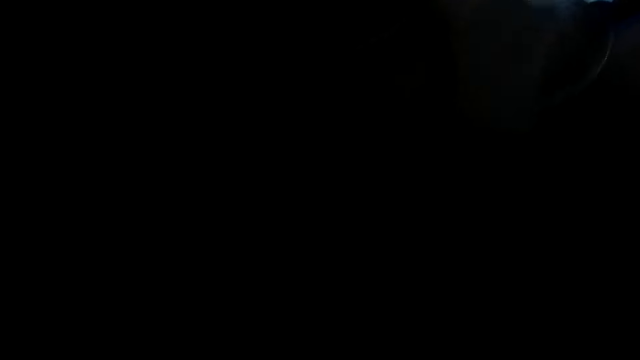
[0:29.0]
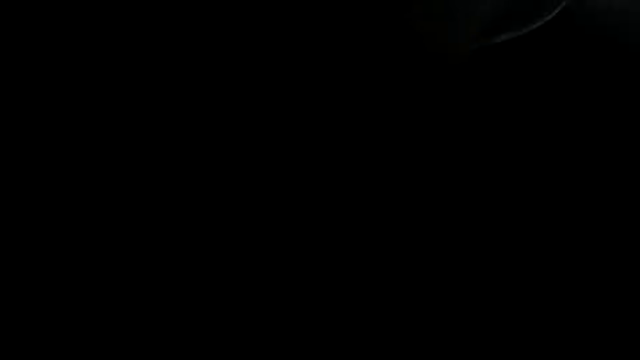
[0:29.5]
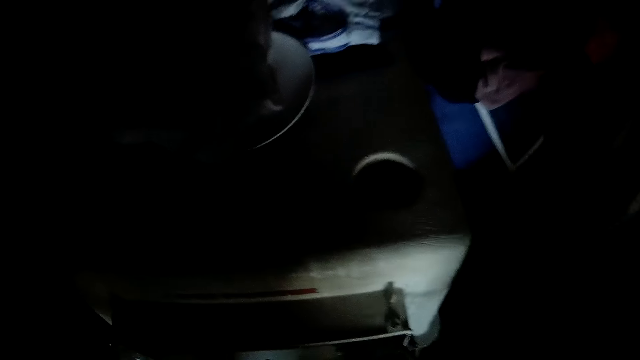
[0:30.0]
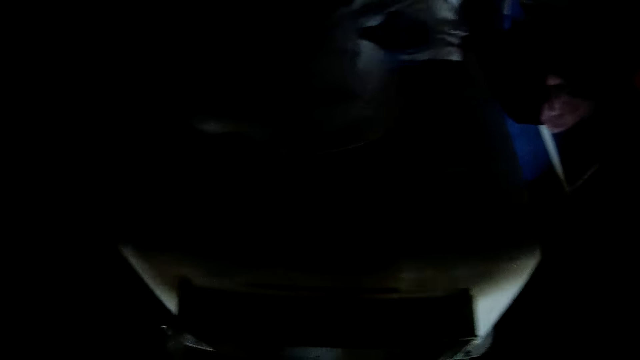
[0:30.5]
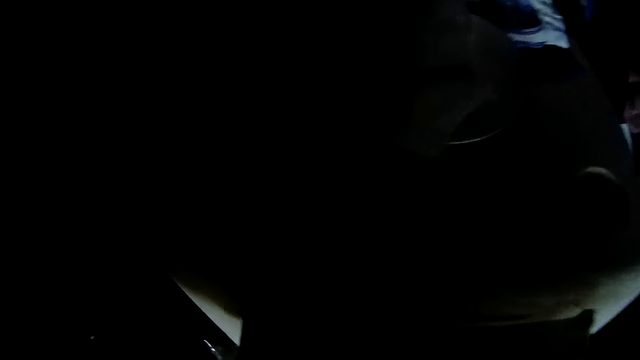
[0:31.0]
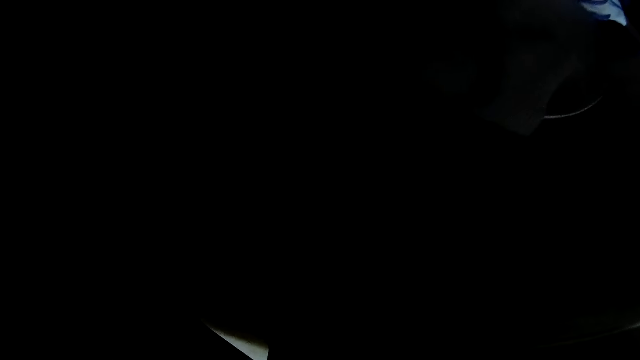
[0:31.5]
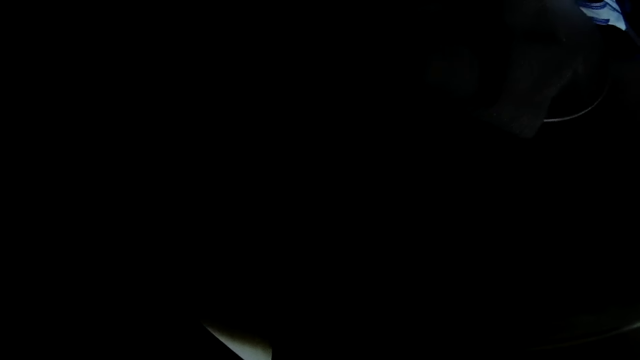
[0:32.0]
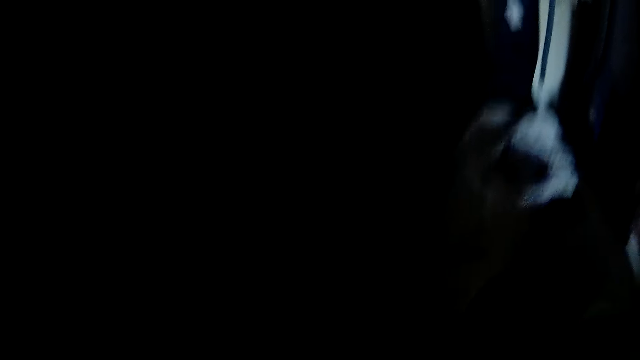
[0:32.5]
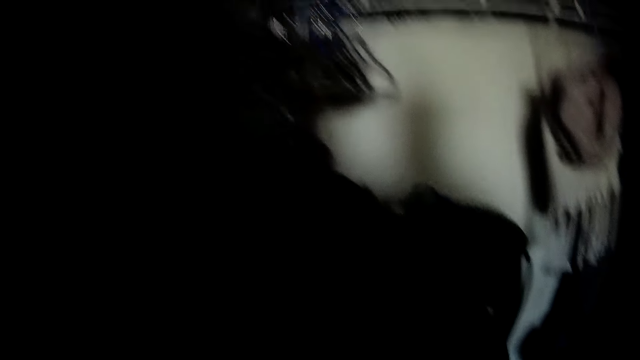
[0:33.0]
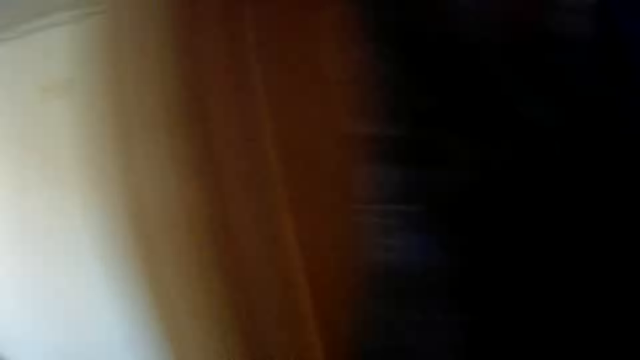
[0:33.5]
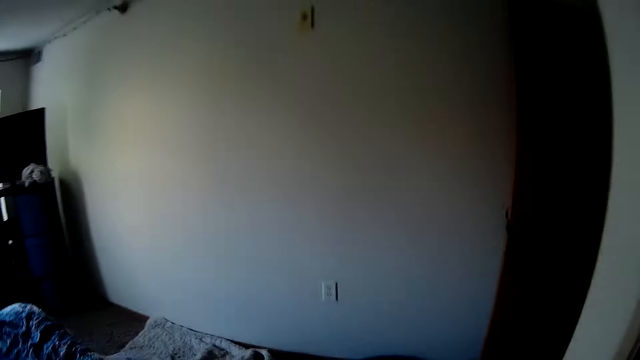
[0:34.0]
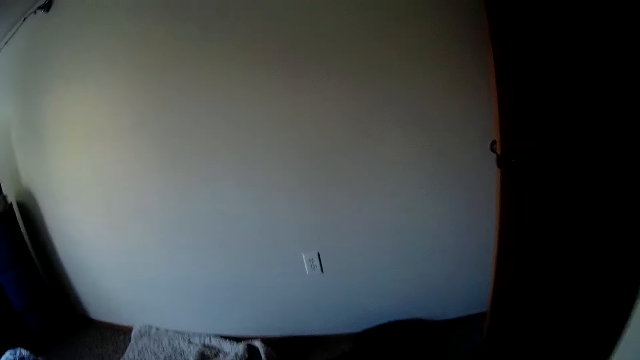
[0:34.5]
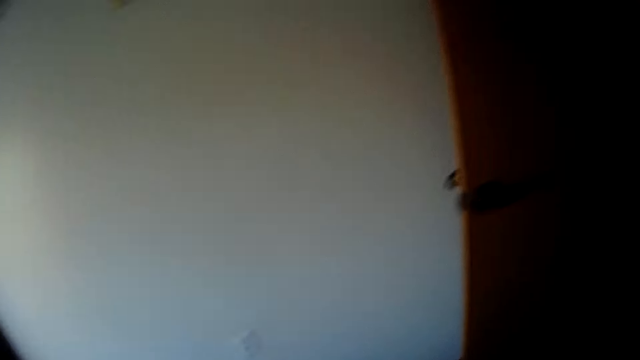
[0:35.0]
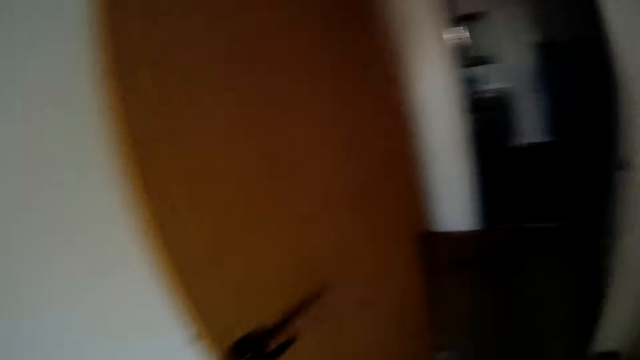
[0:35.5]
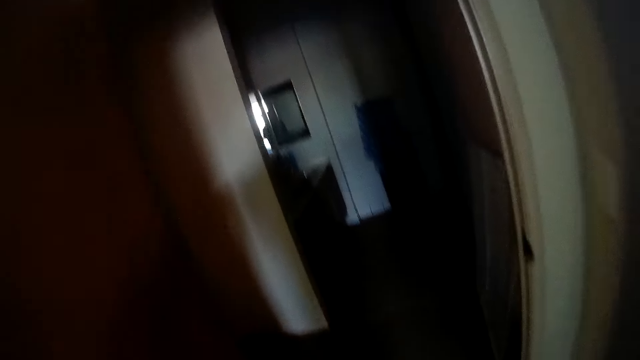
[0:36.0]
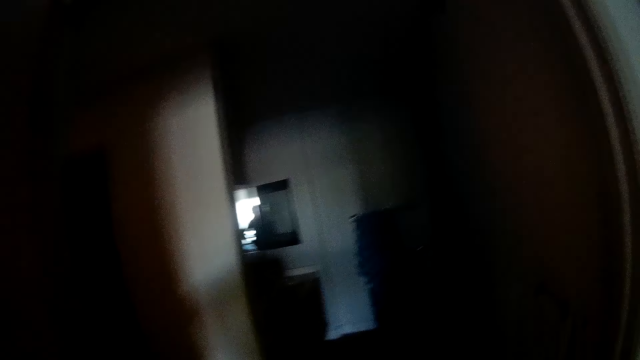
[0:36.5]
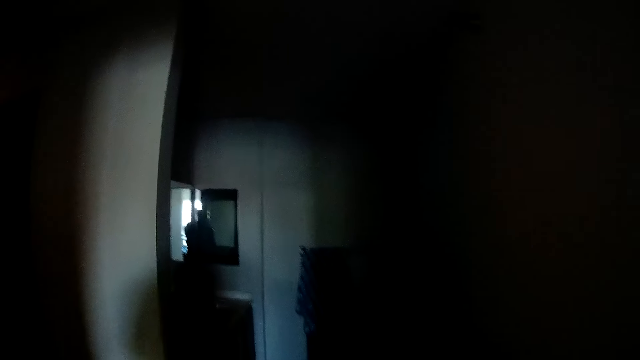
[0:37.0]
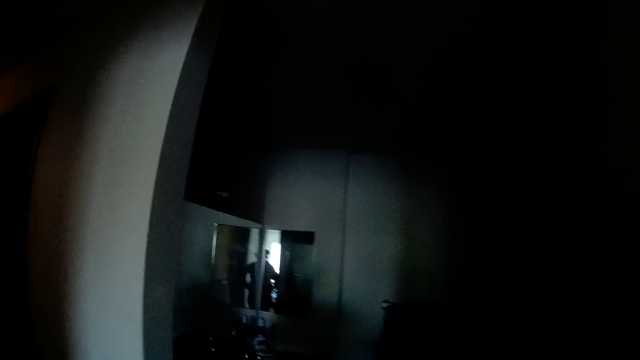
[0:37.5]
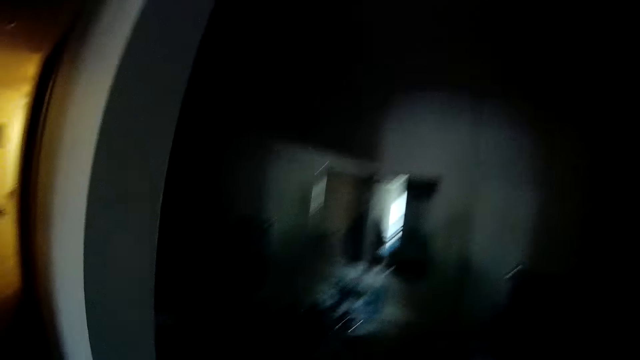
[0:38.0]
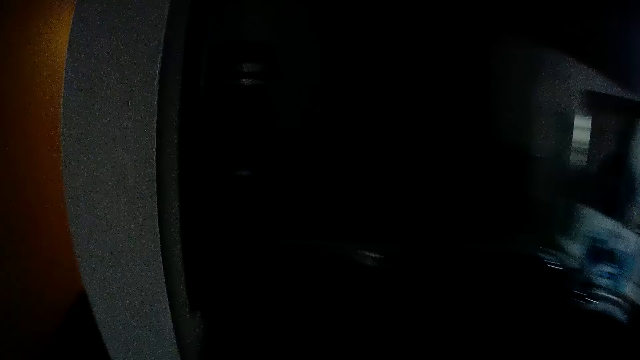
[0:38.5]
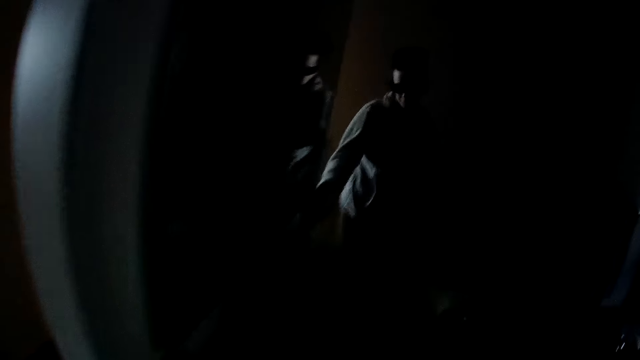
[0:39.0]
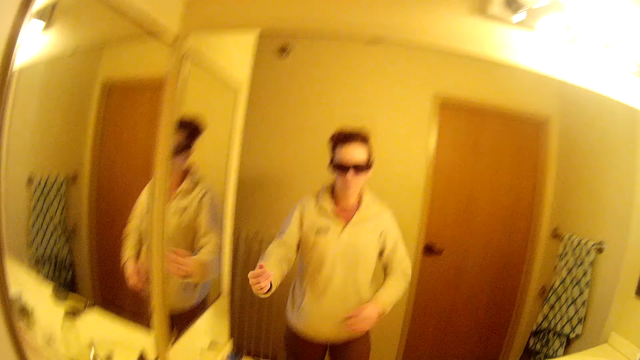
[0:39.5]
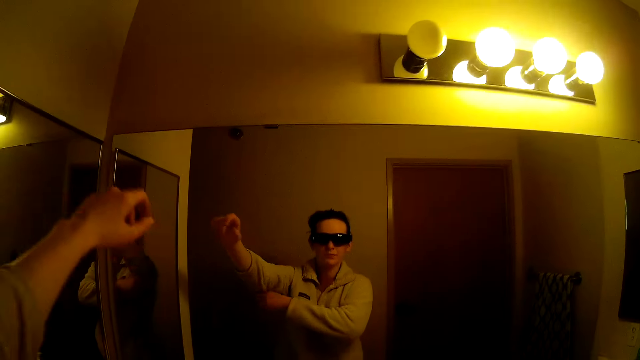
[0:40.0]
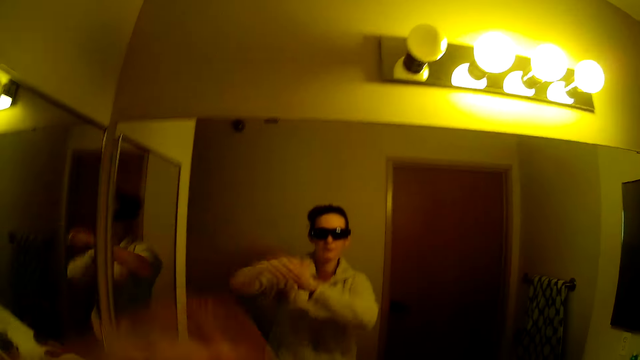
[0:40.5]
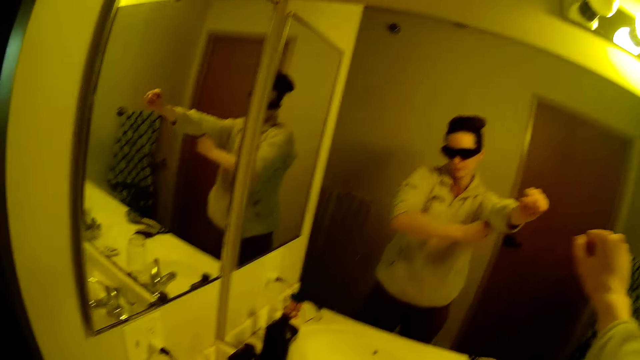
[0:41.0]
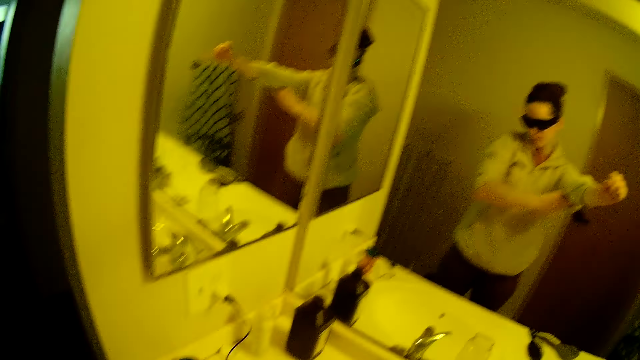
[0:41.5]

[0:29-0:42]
The camera wearer touches the washing machine in the closet. She walks out of the room. She walks into a bathroom. She flips the light switch in the bathroom. She folds her sweater. She pulls up her shirt sleeves.

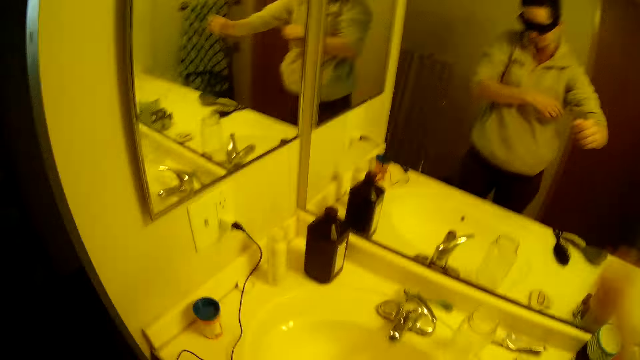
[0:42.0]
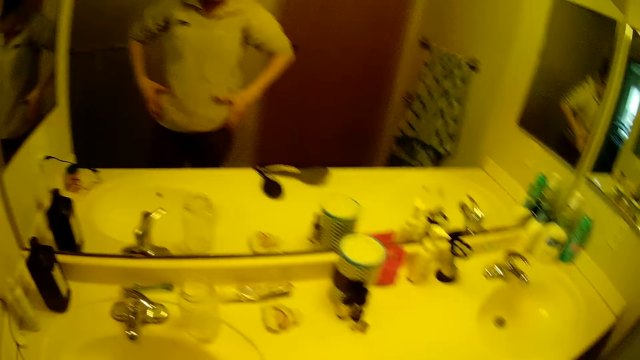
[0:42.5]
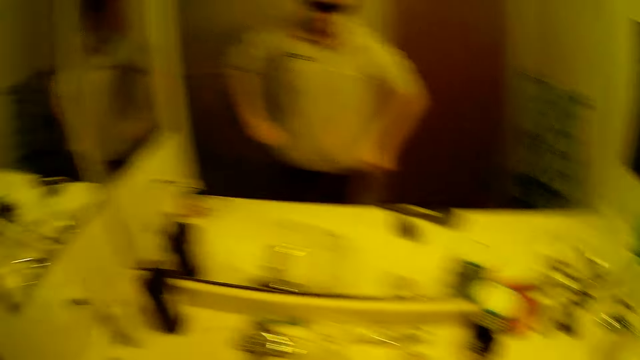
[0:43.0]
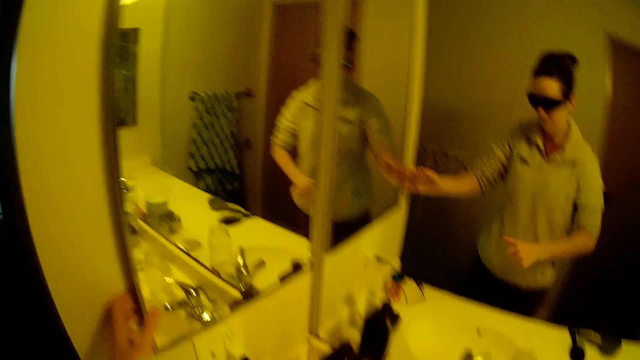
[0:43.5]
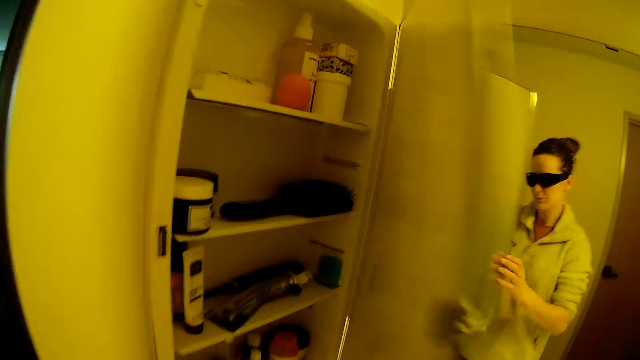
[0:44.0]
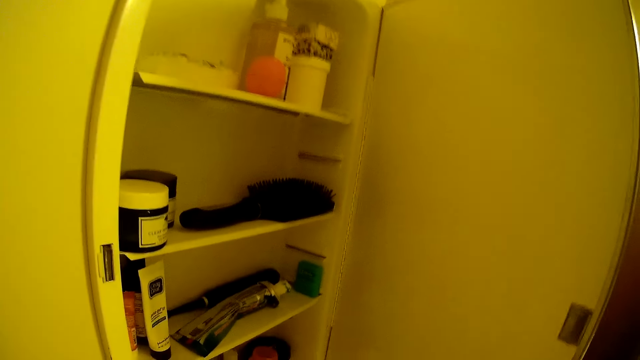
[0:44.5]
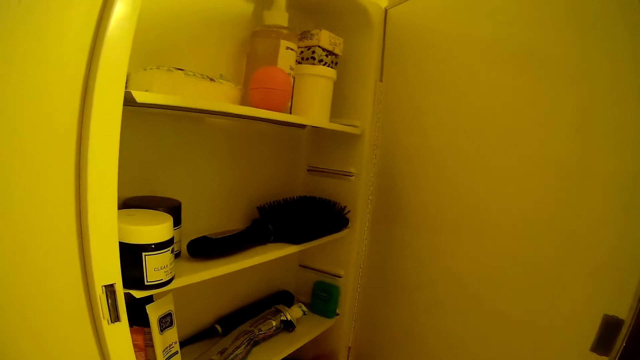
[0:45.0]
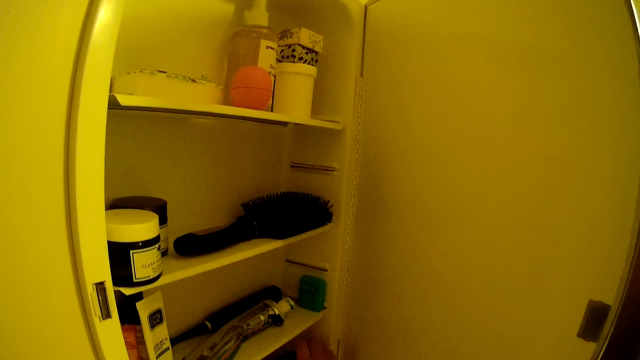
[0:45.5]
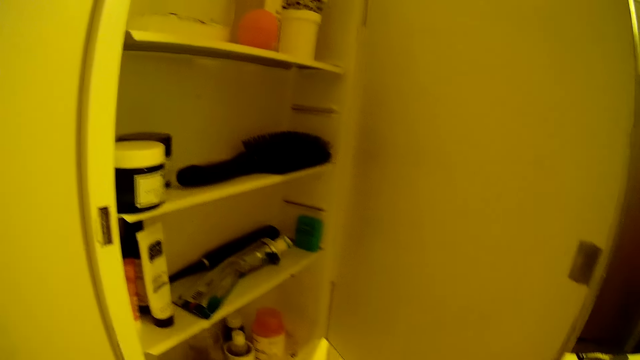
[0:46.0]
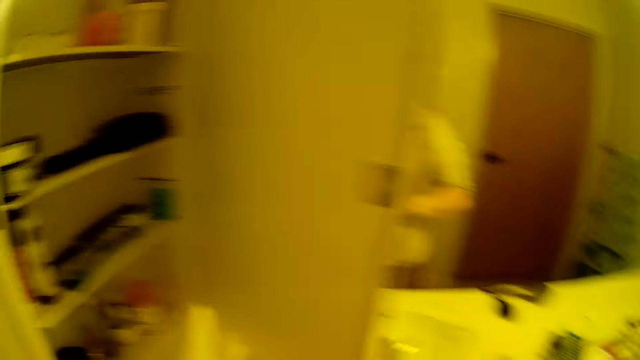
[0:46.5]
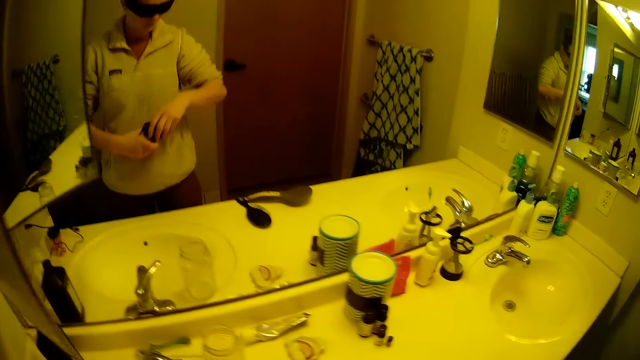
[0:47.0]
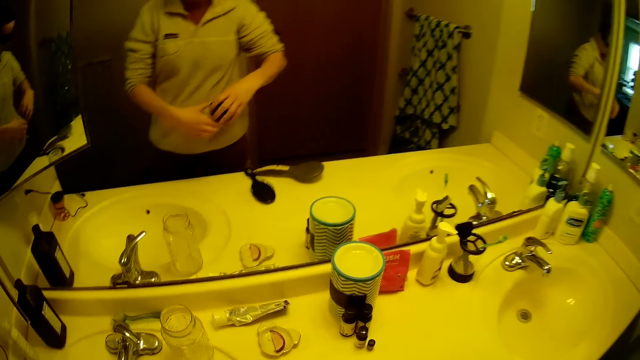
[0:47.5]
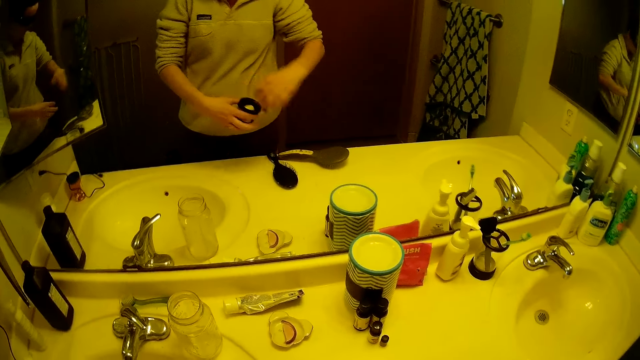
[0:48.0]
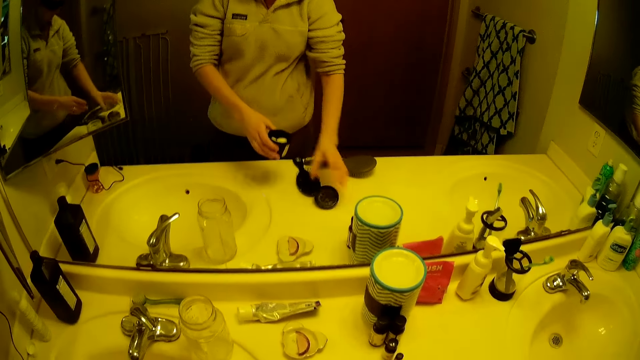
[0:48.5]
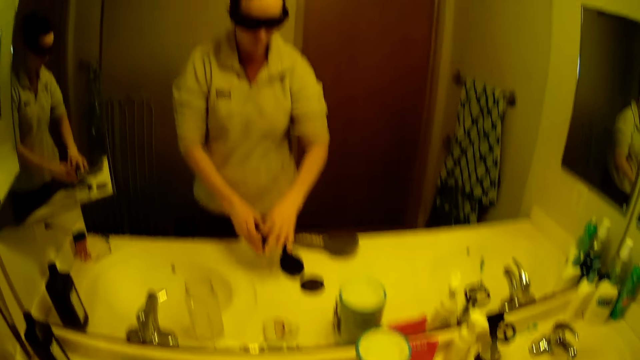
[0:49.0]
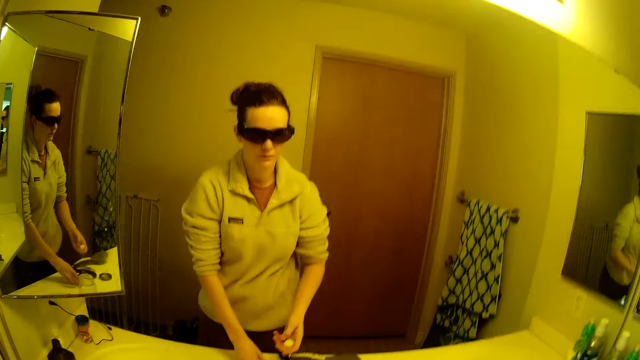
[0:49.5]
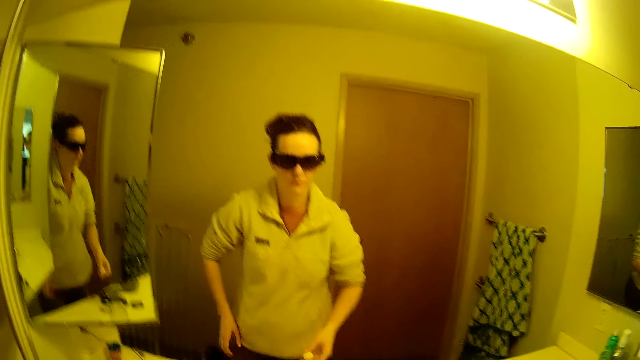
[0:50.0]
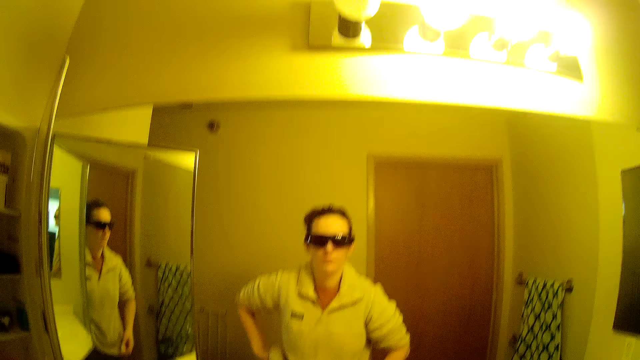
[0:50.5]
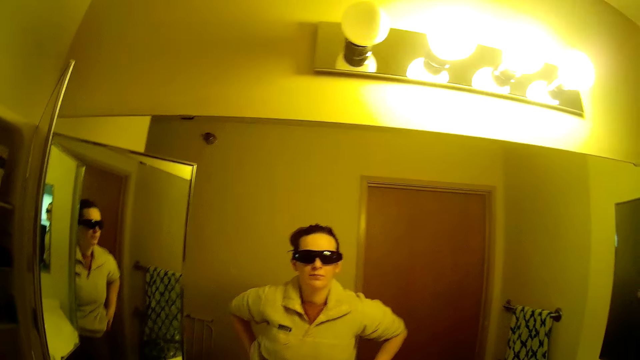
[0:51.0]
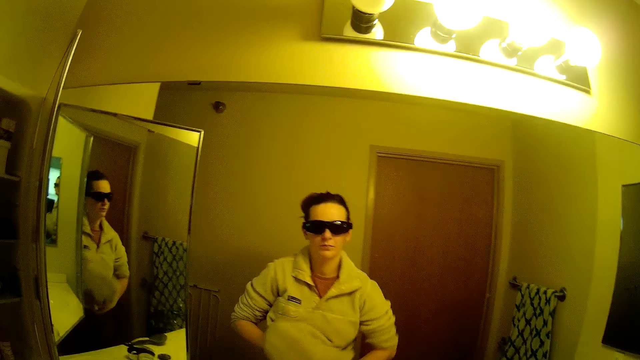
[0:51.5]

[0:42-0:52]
The camera wearer opens a cabinet in the bathroom. She picks up a container from the cabinet. She holds the container. She removes the container's lid. She puts the container and its lid on the bathroom mirror slab. She takes a solid cream or roll-on from the container. She puts the solid cream under her armpits.
